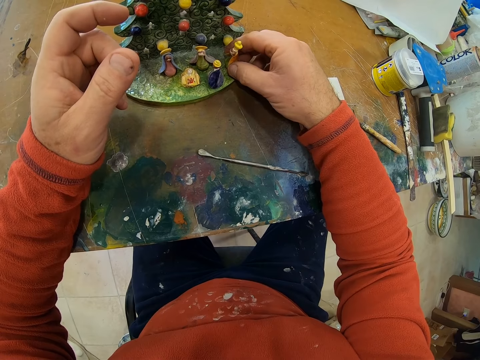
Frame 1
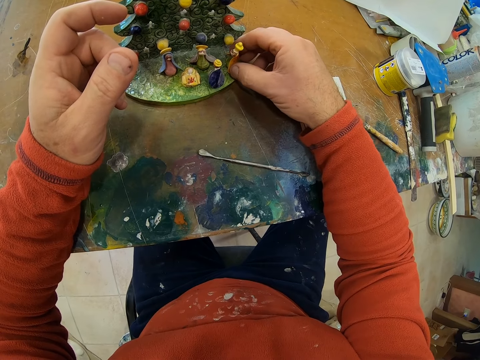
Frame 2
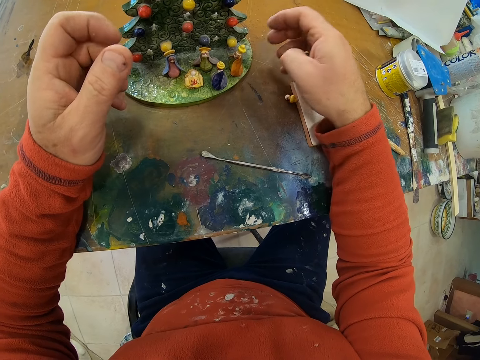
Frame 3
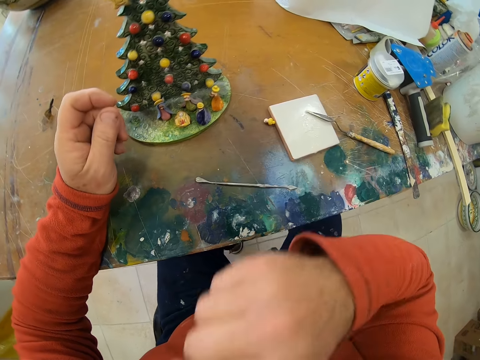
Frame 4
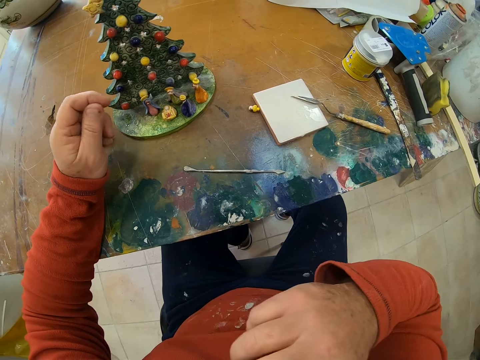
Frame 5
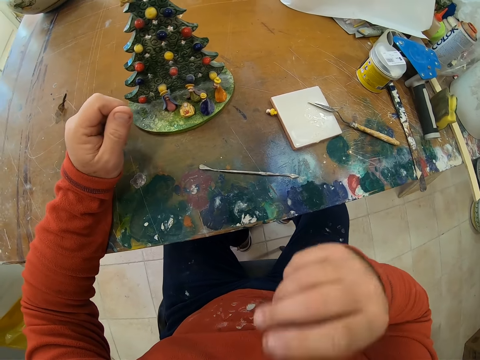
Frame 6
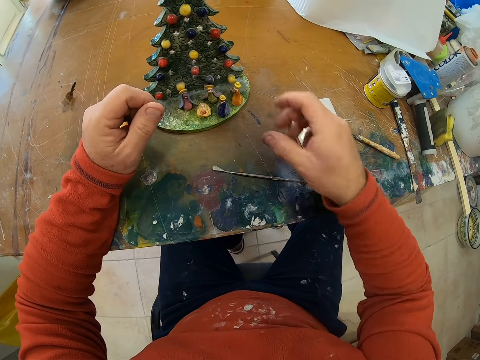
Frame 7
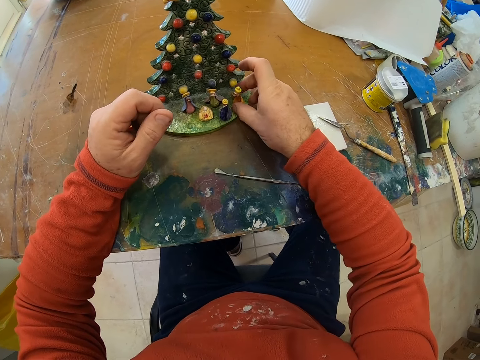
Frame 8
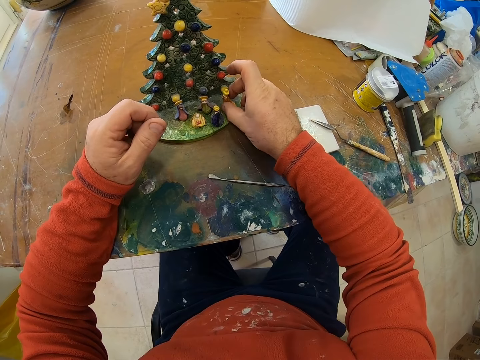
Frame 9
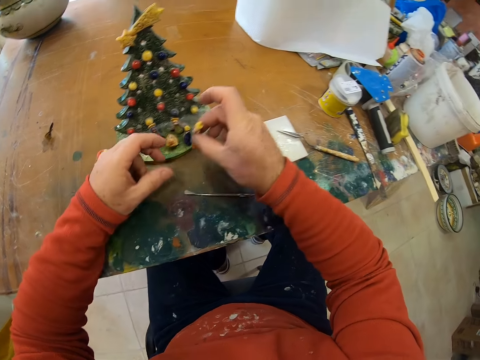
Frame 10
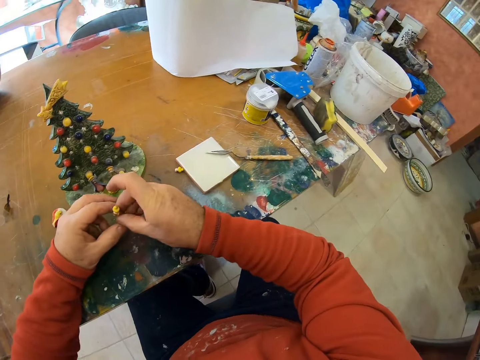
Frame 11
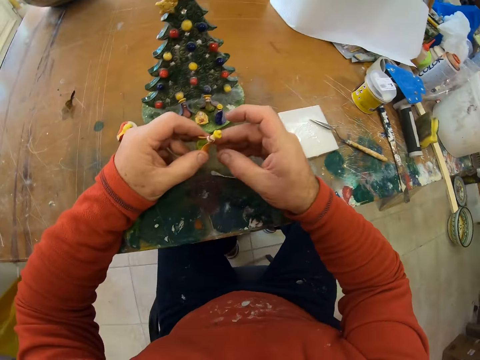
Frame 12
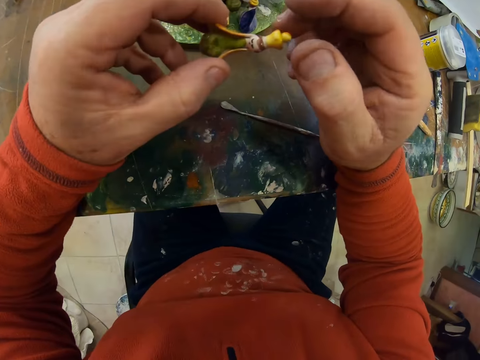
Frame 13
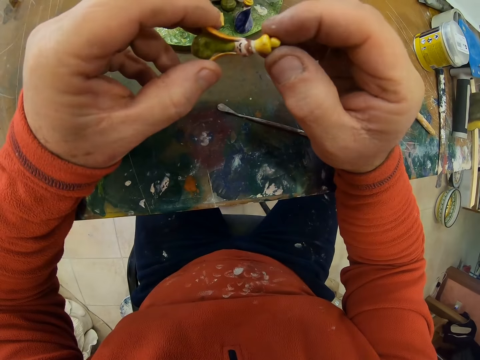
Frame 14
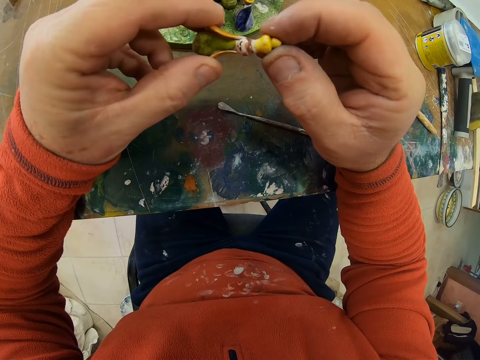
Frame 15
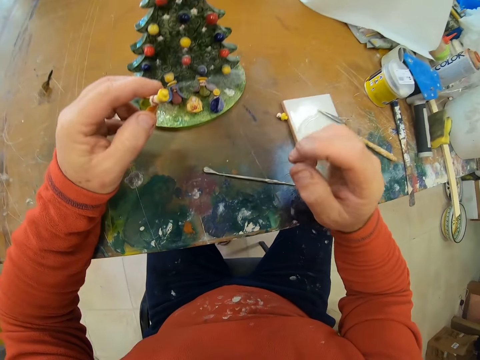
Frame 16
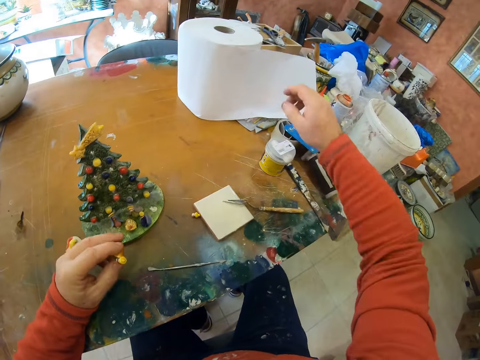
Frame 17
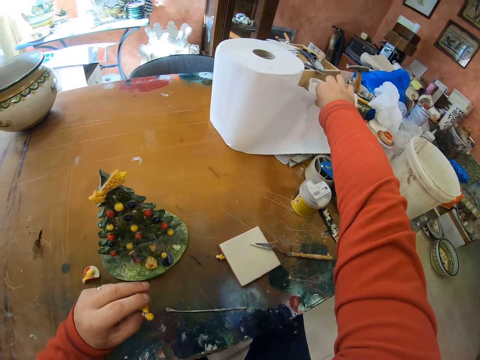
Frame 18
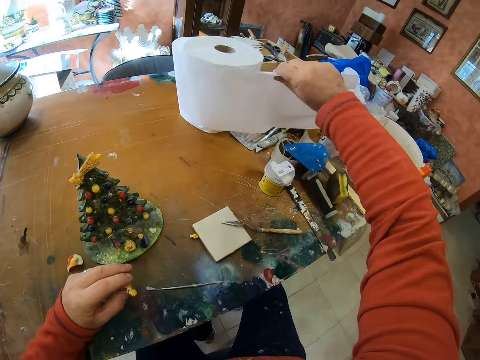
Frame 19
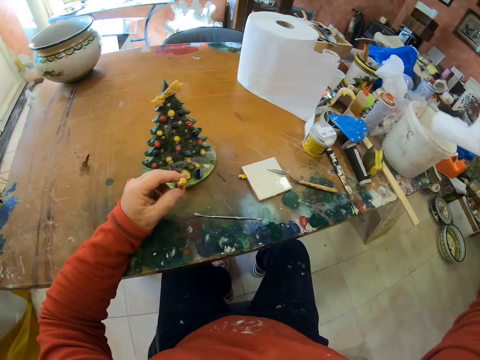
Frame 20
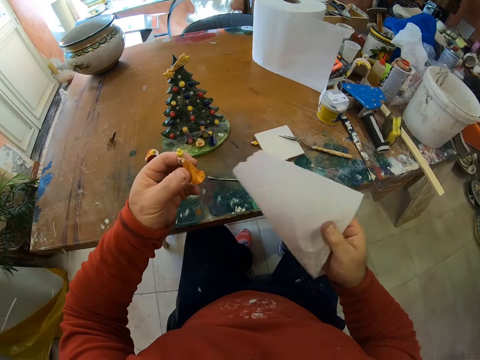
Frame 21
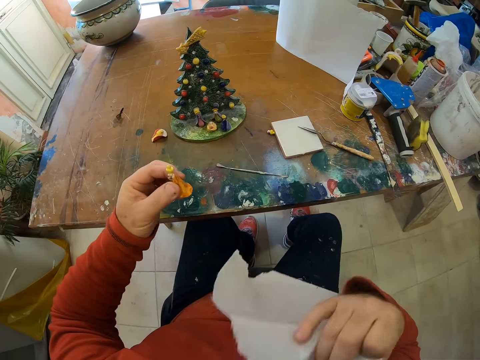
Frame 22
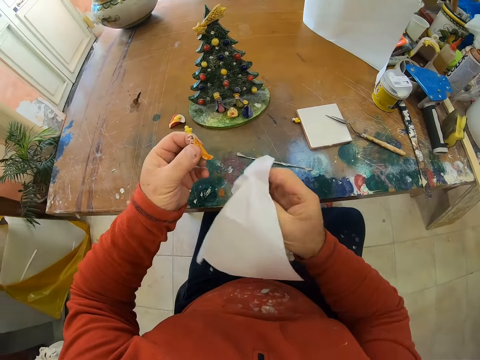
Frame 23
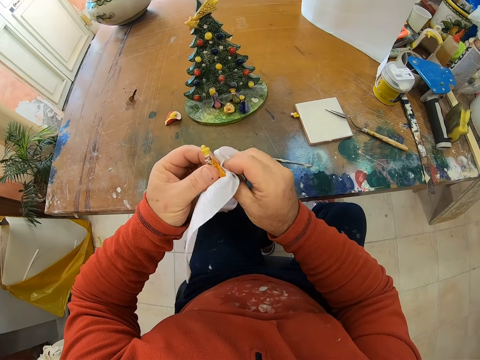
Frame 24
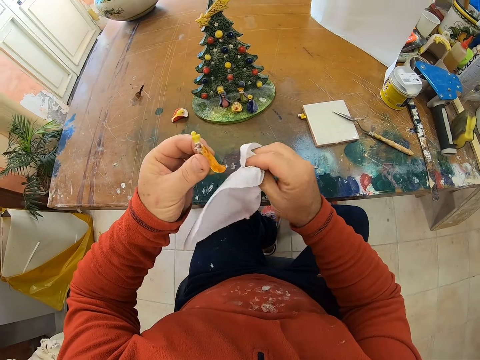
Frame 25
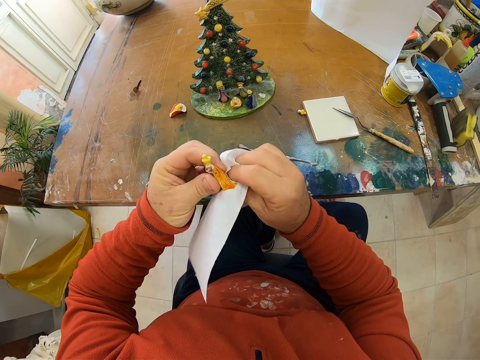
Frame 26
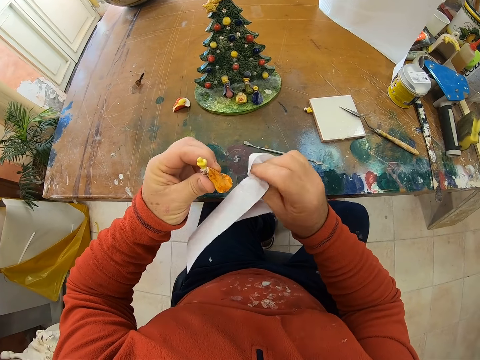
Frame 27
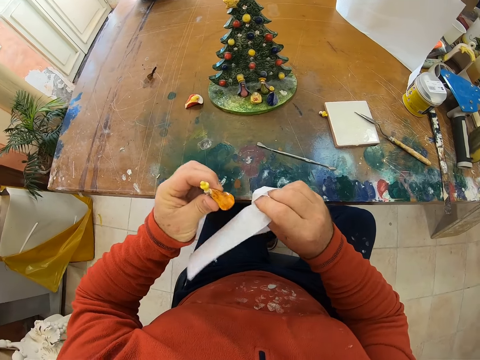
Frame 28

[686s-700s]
The camera wearer lifts his hand and puts down his hand. He picks up the flower decor. He fixes the flower decor. He holds the piece. He holds the tissue and cuts the tissue. He wipes the flower decor with a piece of tissue.

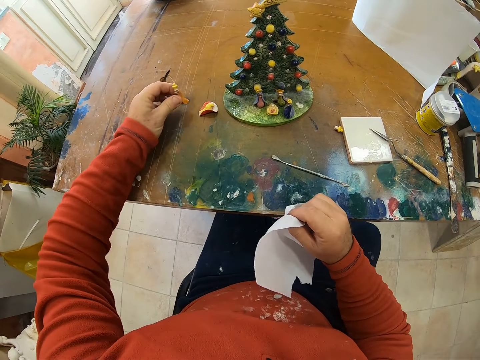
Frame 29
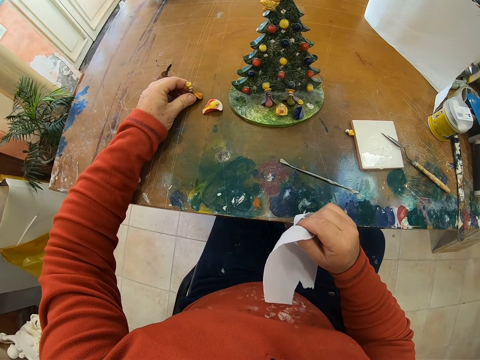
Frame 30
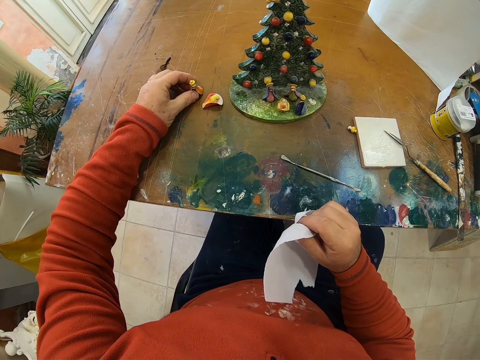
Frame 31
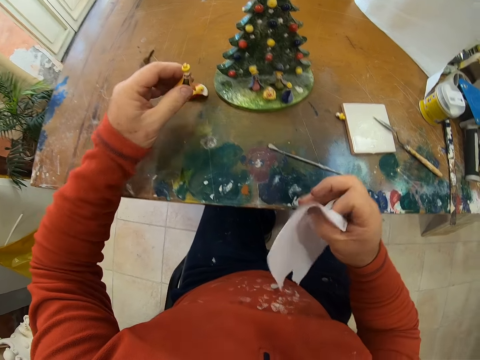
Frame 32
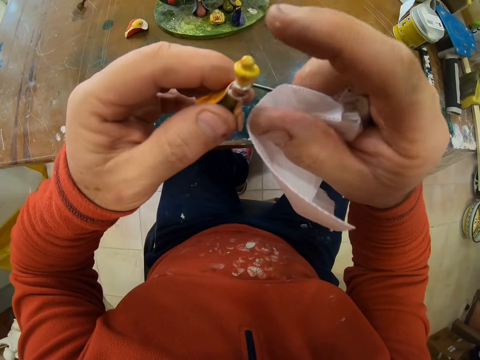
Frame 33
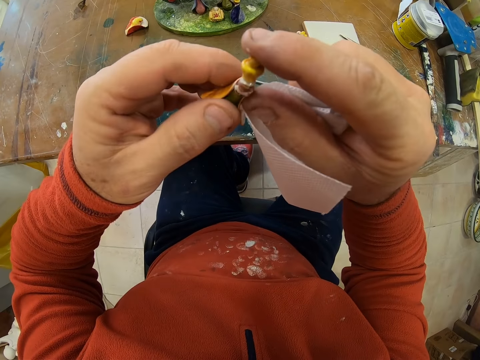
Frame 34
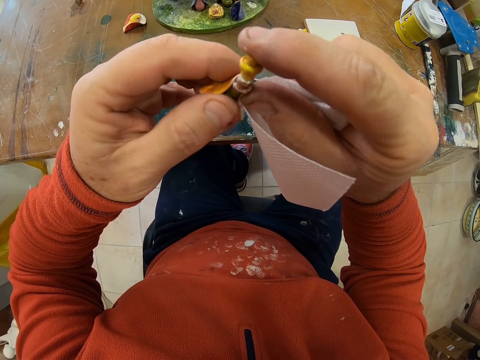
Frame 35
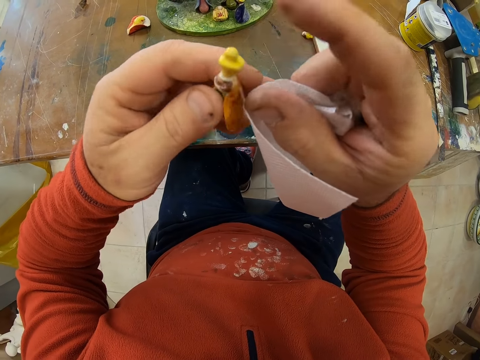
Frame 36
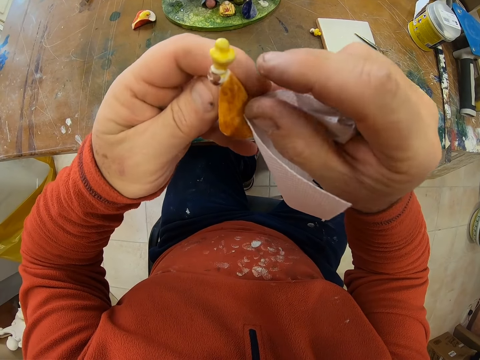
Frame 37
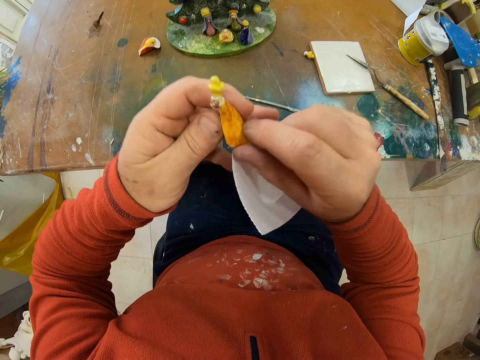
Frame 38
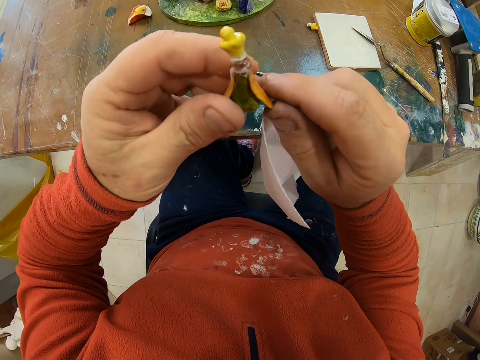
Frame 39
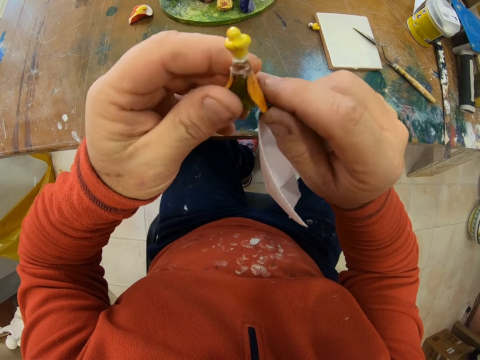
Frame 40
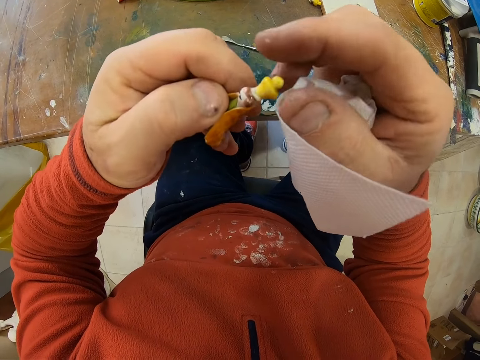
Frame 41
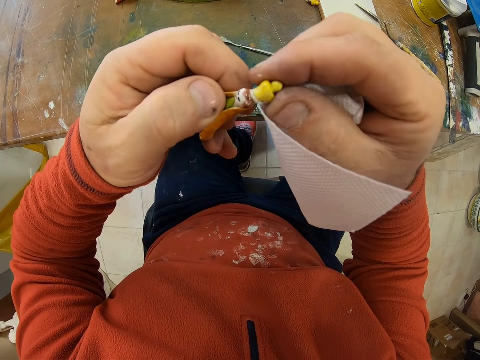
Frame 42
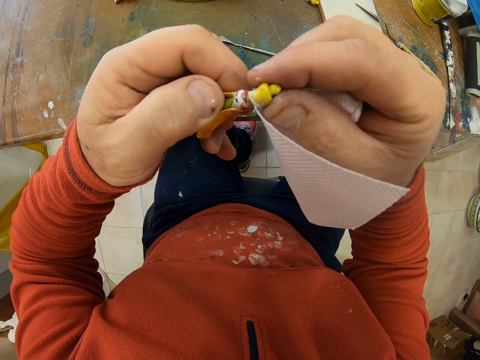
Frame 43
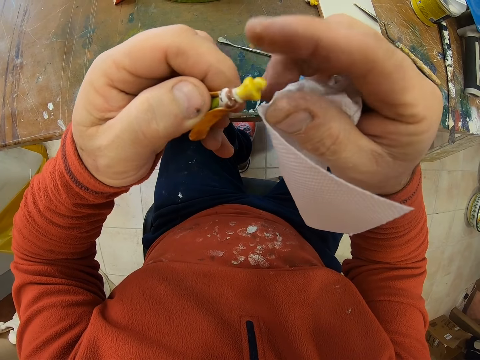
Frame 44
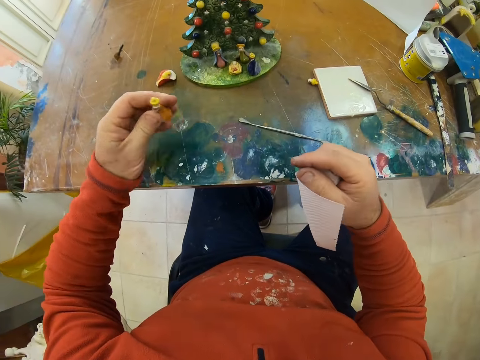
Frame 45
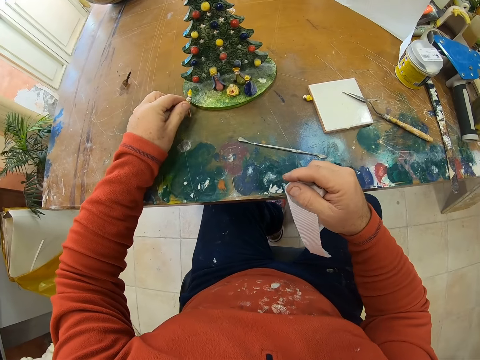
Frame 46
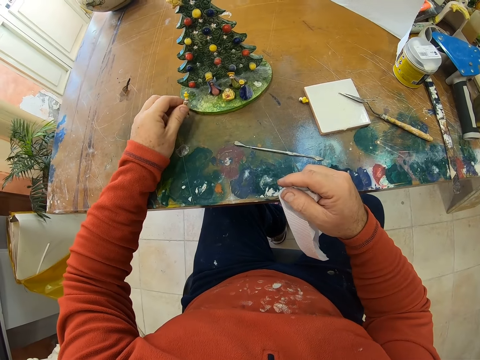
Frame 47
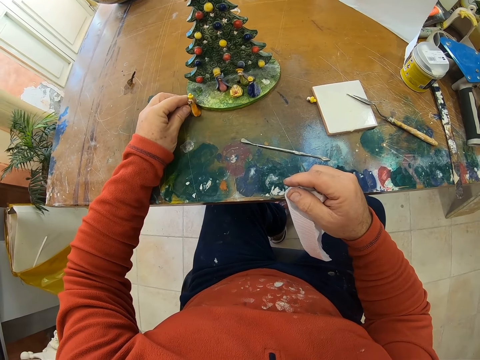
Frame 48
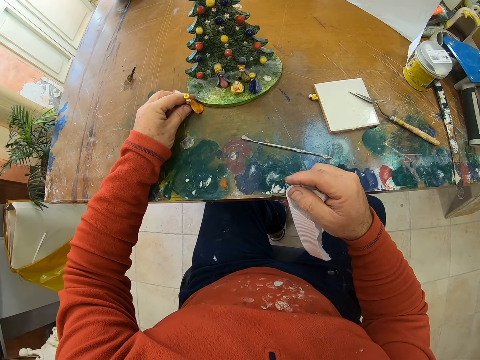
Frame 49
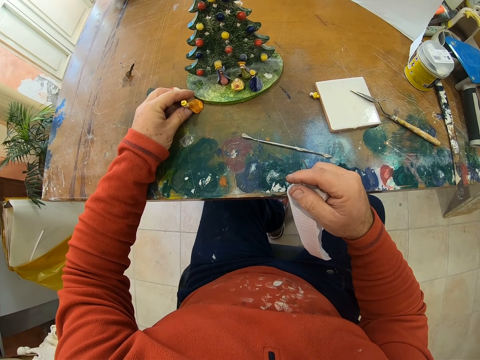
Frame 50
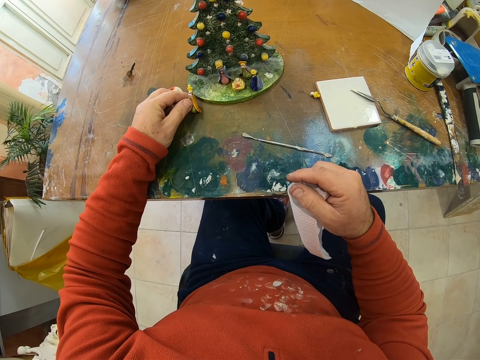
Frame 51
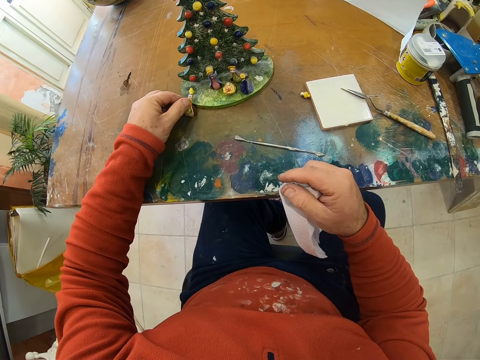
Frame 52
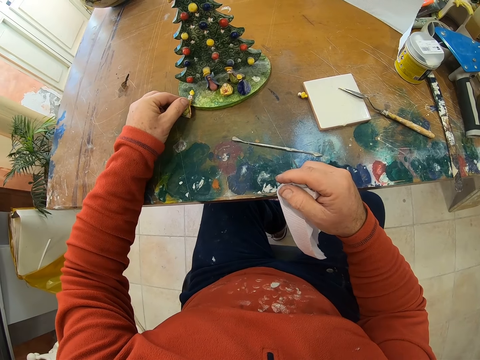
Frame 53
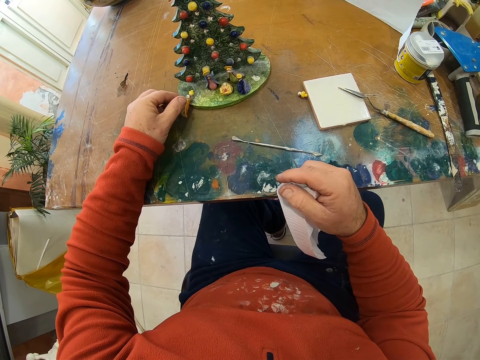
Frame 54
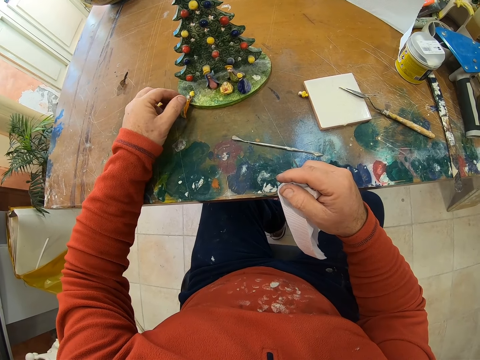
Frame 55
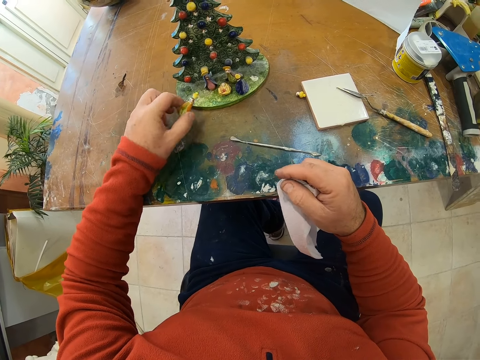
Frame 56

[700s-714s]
The camera wearer places the flower decor on the table. They hold the piece. They fix the flower decor. They put the piece on the table. They fix the flower decor on the table. They lift the flower decor.
